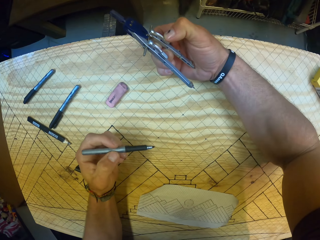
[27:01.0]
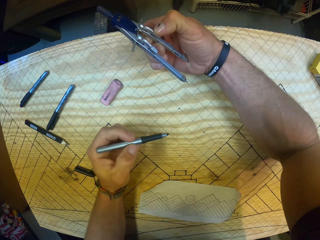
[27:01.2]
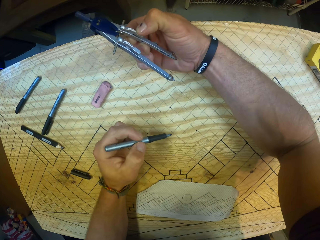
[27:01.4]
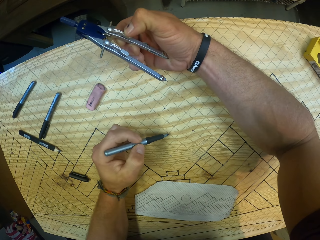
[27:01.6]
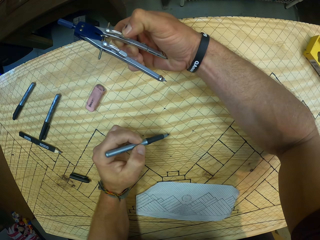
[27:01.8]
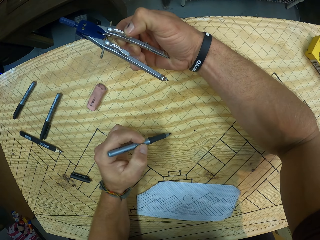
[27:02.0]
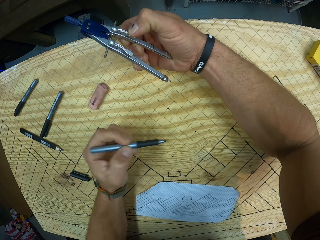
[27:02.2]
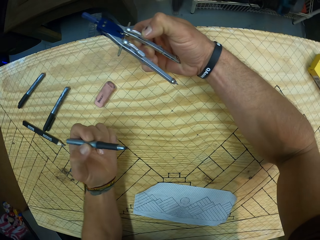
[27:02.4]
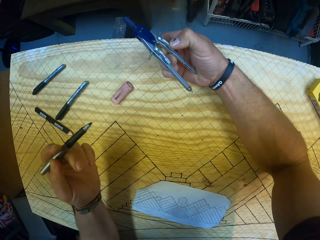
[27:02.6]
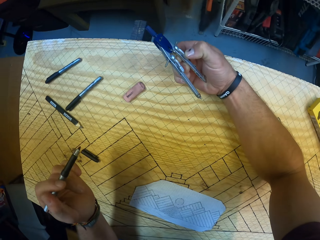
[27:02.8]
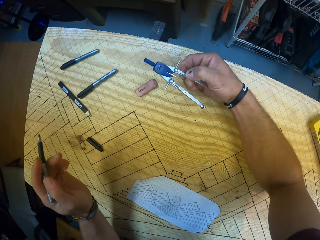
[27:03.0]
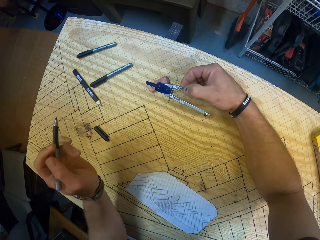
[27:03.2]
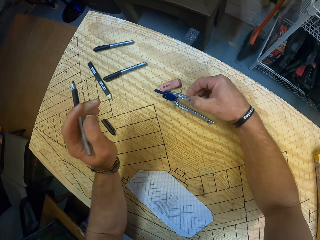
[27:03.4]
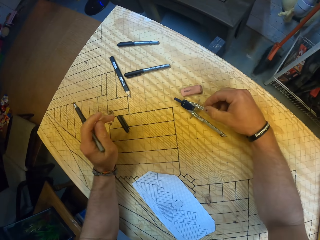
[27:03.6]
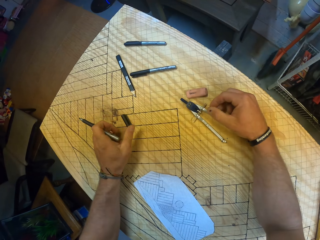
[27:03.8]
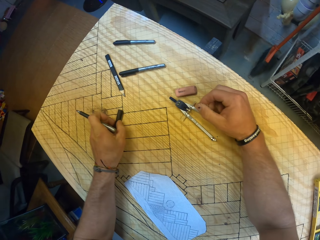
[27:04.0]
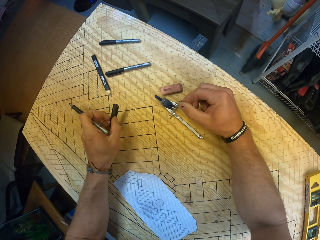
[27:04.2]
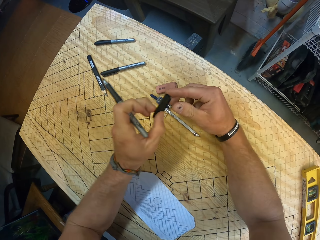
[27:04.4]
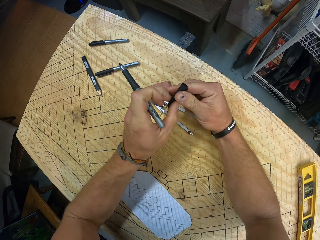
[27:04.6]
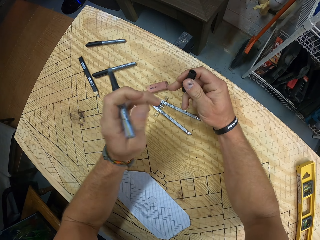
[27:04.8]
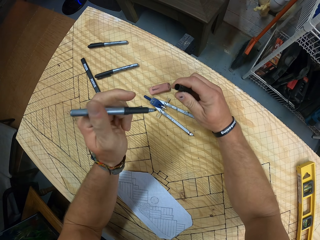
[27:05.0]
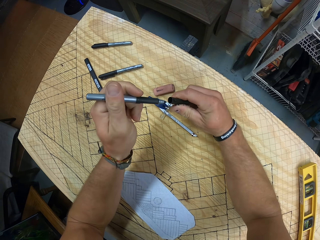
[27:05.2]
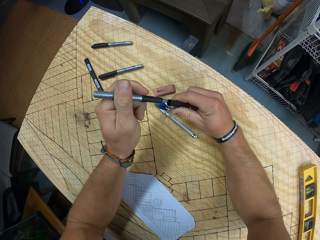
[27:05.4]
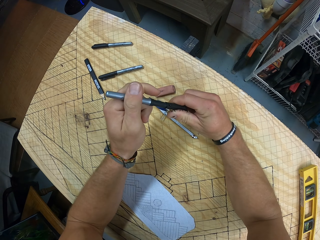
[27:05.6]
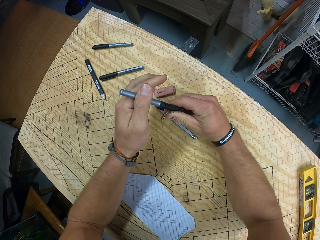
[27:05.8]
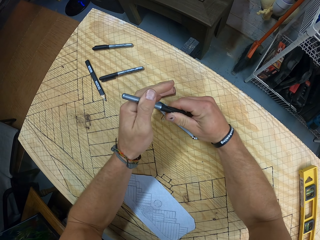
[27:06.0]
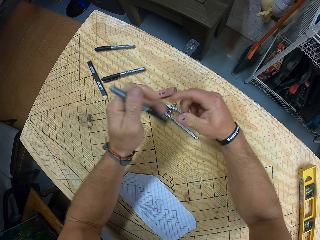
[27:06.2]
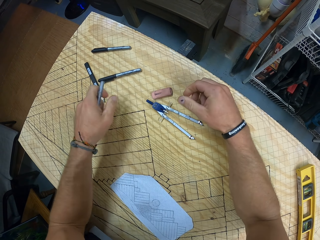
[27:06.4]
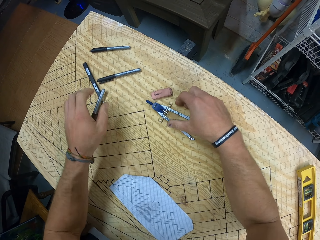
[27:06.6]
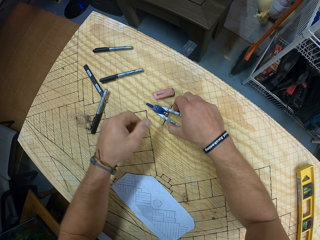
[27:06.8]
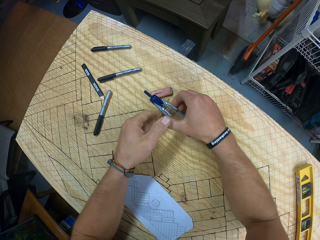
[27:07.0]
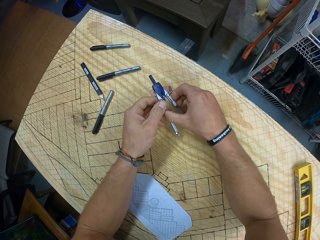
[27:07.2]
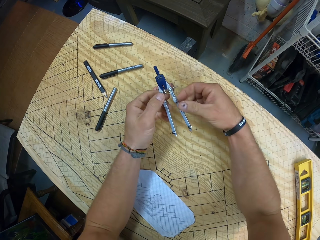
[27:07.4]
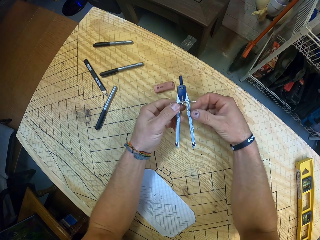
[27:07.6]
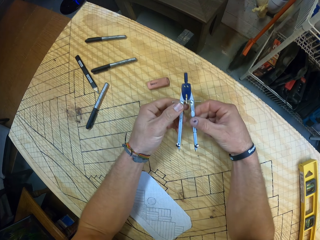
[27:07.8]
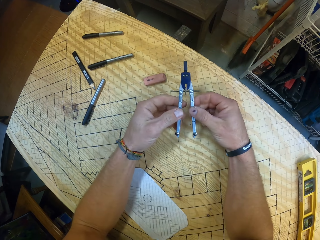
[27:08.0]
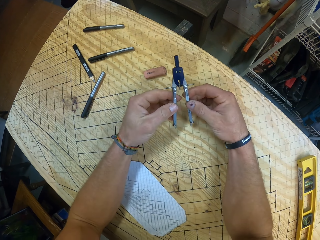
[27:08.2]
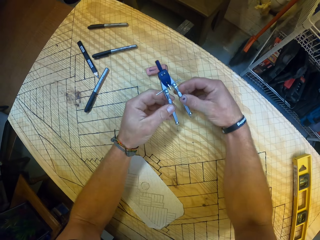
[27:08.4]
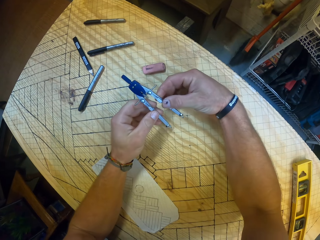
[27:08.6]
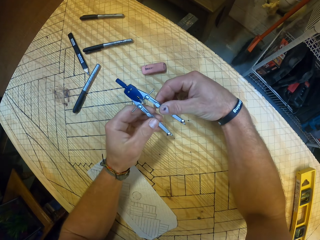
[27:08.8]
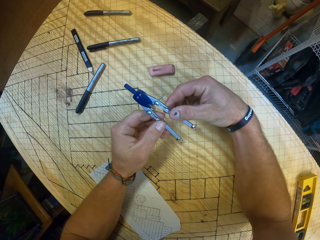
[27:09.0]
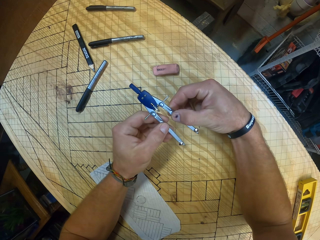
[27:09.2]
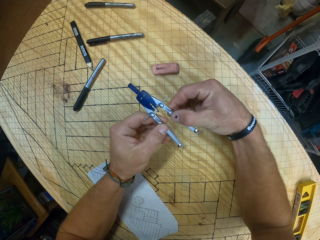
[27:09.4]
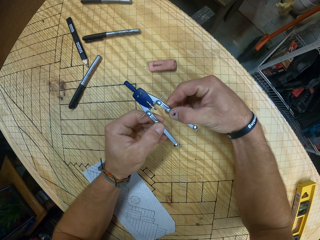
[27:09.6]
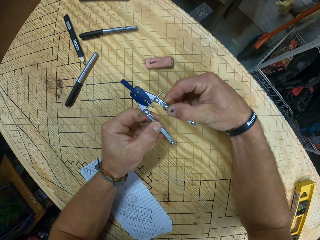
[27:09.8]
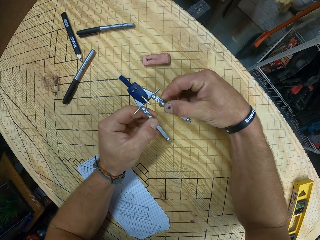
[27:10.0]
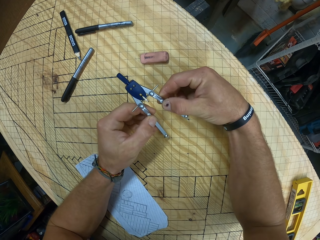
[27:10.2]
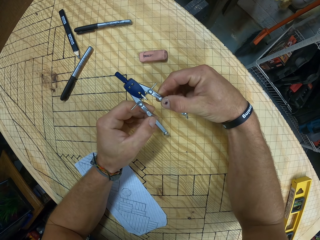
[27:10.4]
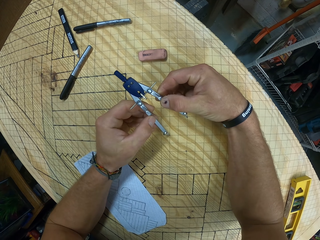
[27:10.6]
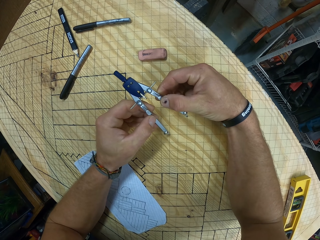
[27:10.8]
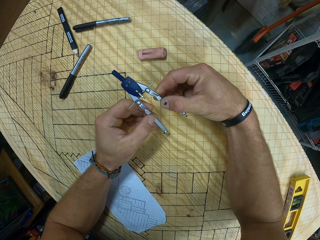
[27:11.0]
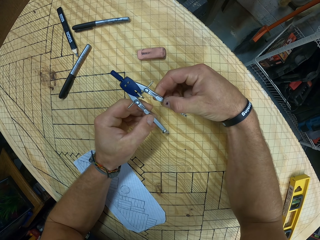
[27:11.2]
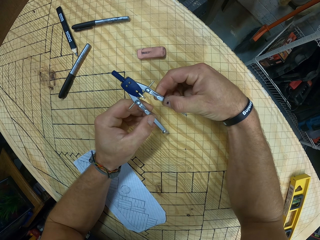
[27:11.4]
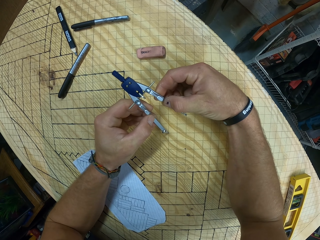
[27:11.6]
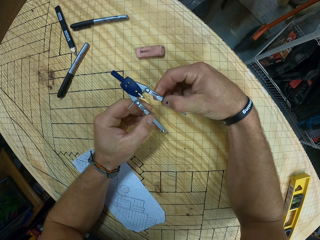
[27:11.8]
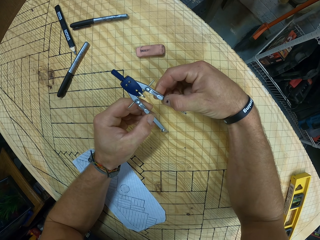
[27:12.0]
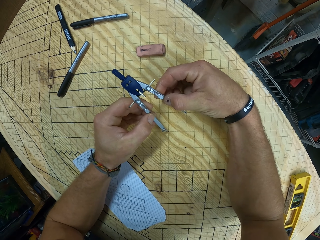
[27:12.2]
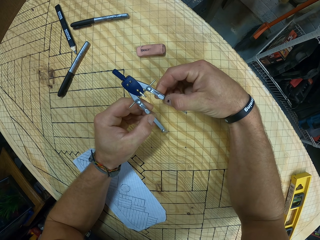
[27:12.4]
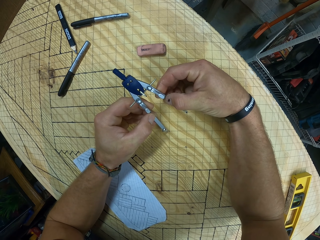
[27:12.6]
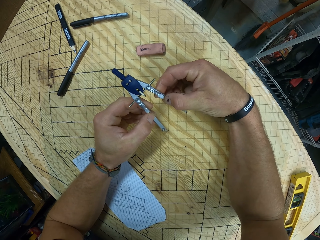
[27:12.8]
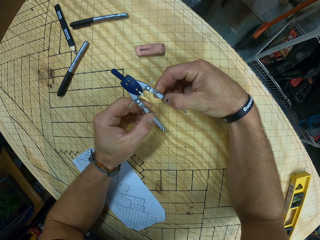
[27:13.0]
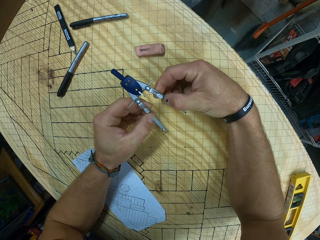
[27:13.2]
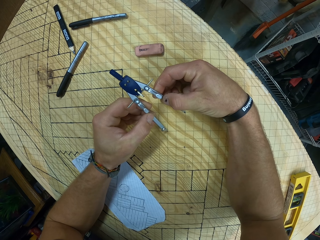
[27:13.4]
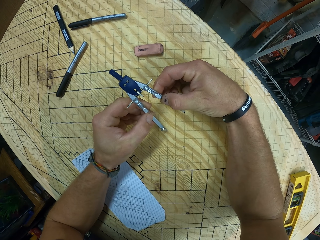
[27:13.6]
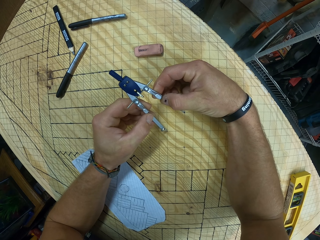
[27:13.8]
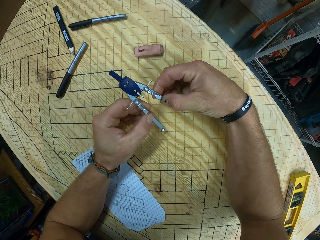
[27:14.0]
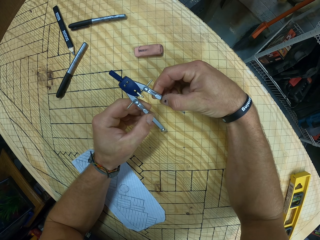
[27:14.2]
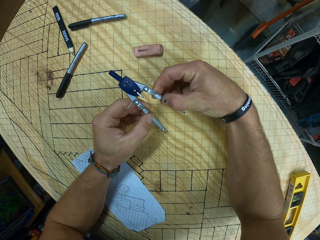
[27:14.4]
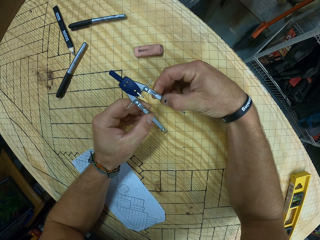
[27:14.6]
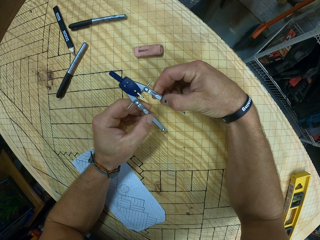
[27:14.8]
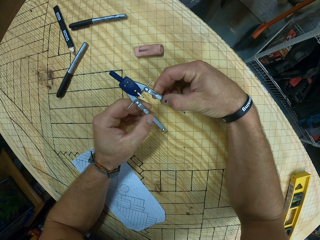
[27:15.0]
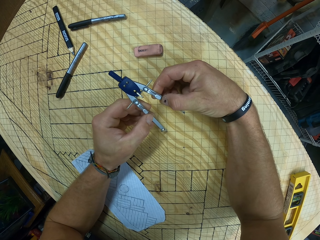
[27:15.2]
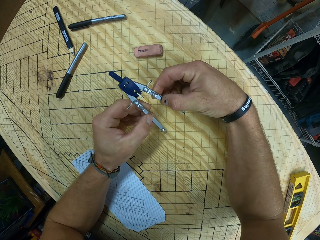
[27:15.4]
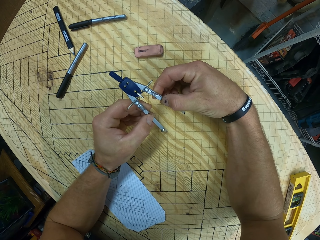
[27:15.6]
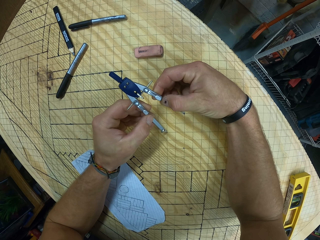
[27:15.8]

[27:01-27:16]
The camera wearer marks the piece of wood with the pen in his left hand. He drops the compass on the piece of wood with his right hand. He picks up the cover of the pen from the piece of wood with his left hand. He passes the cover of the pen in his left hand to his right hand. He inserts the cover of the pen in his left hand with his right hand properly. He drops the pen on the piece of wood with his left hand. He picks up the compass from the piece of wood with his right hand. He marks the piece of wood with the compass in both hands. He measures distance with the compass.

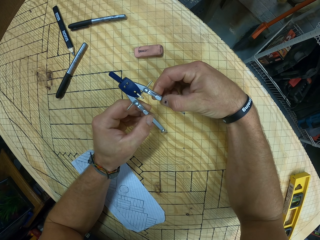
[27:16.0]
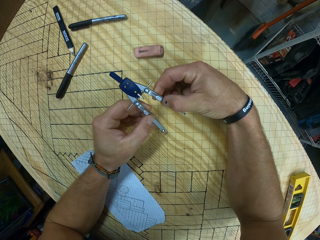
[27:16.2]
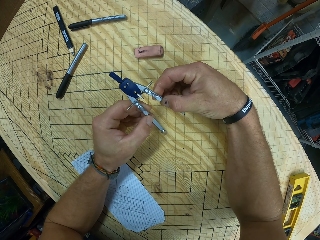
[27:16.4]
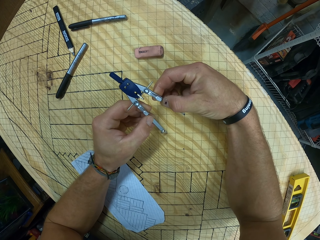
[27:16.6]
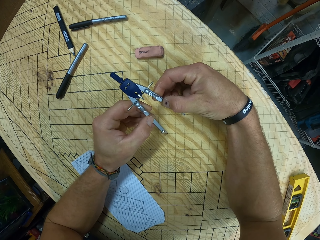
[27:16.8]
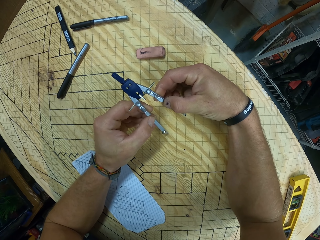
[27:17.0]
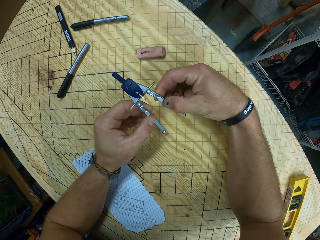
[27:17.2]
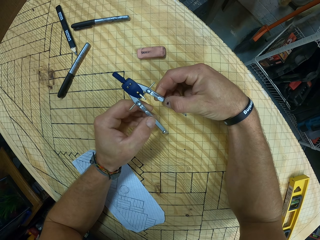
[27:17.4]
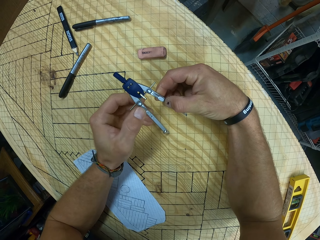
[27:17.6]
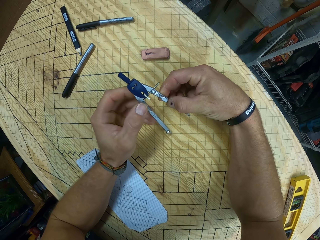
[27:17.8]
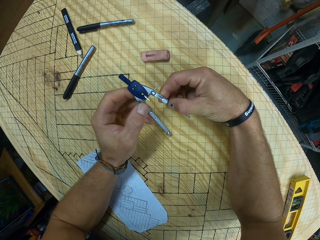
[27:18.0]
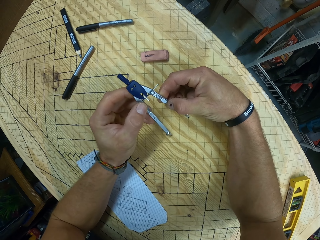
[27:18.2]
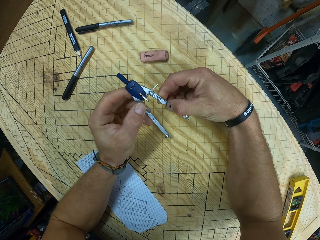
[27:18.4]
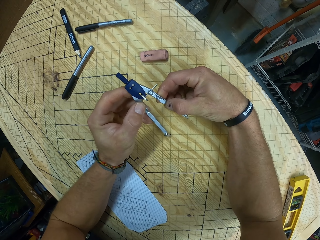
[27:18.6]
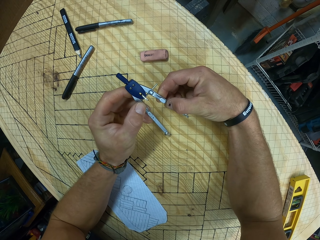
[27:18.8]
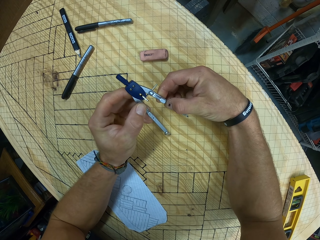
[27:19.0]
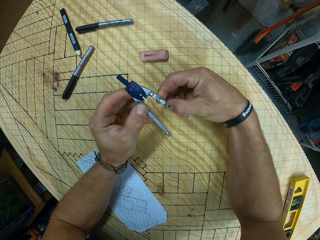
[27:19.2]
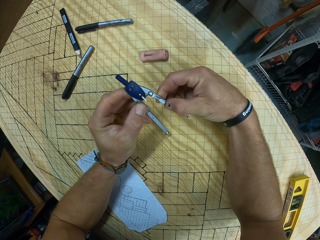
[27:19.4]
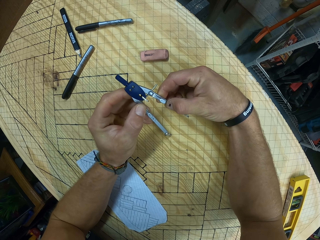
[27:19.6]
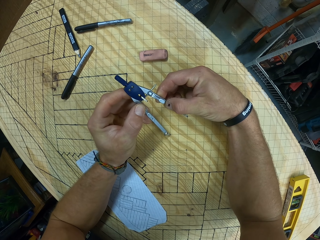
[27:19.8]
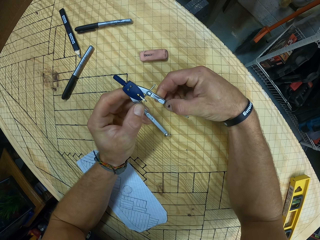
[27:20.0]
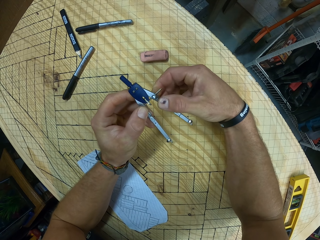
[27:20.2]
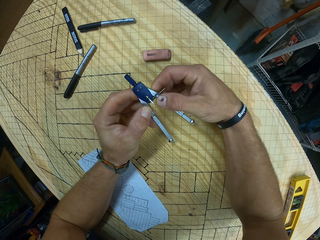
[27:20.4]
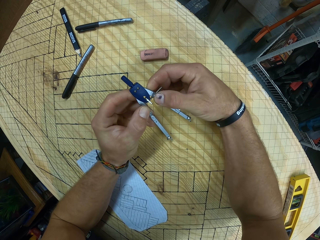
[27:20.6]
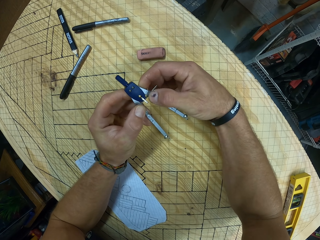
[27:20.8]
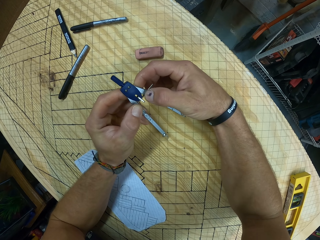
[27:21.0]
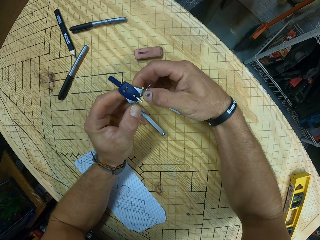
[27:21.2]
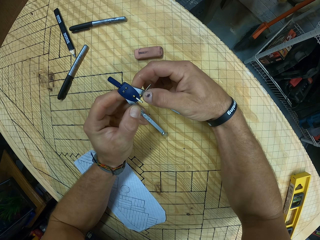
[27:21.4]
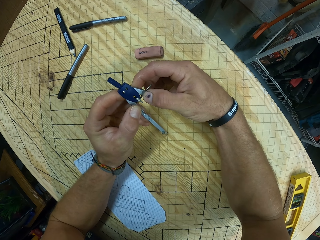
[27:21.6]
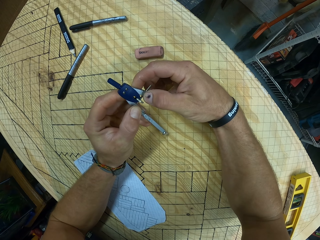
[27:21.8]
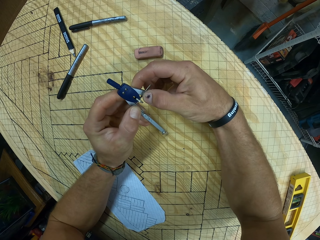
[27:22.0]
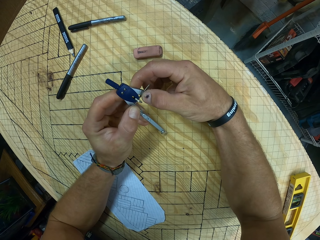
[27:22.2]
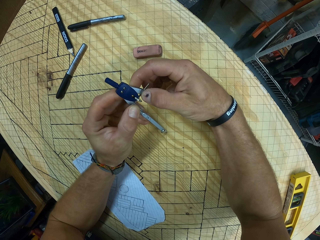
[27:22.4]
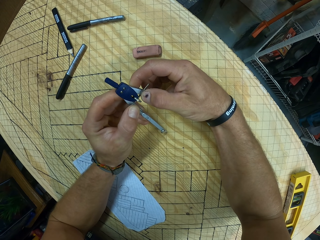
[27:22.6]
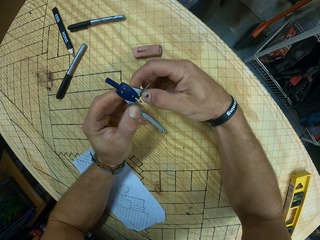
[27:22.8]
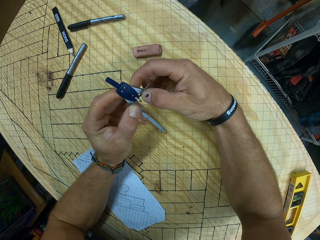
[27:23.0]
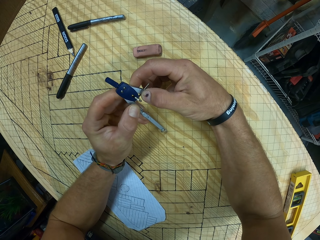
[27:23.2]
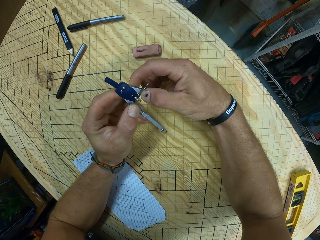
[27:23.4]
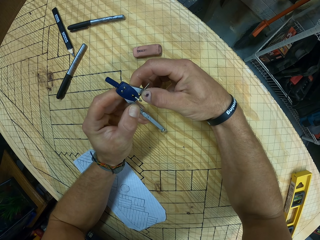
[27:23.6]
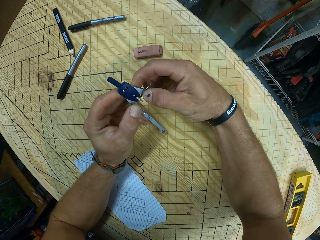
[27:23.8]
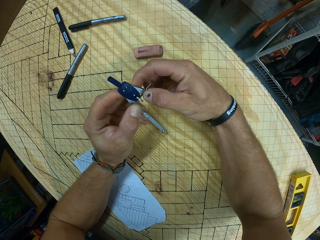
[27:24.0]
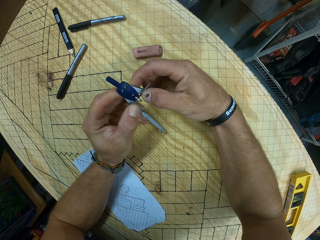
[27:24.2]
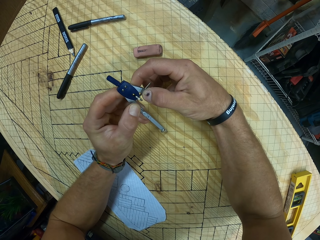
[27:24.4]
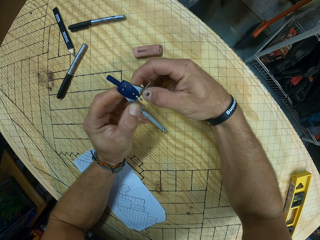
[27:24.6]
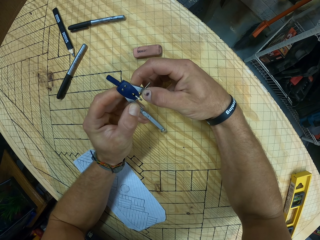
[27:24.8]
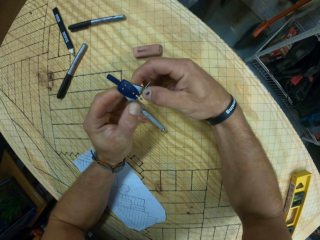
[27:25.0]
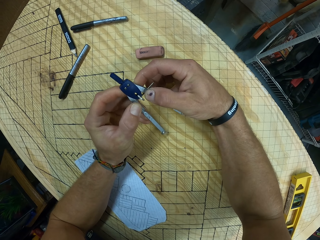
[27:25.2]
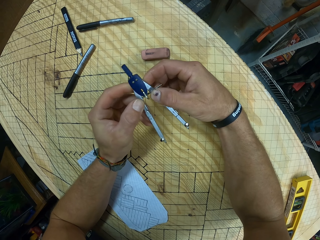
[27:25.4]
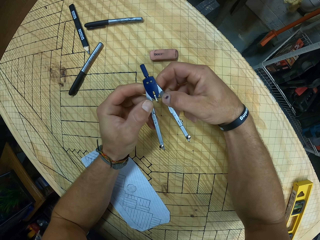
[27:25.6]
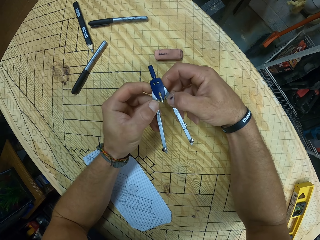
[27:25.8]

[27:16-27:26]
The camera wearer adjusts the geometry compass.
